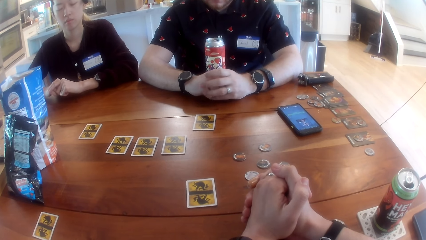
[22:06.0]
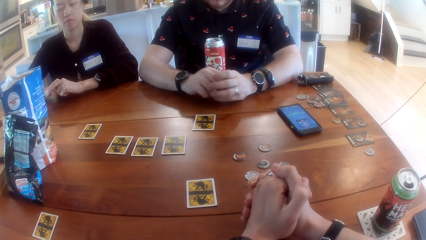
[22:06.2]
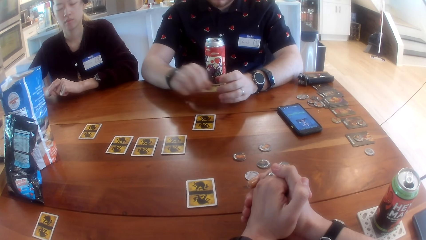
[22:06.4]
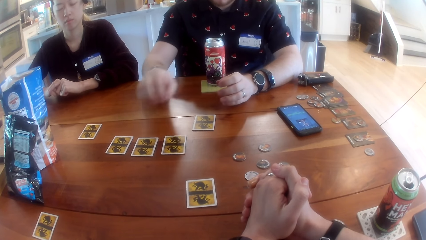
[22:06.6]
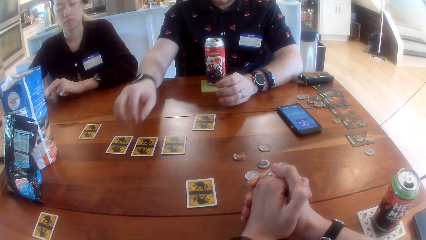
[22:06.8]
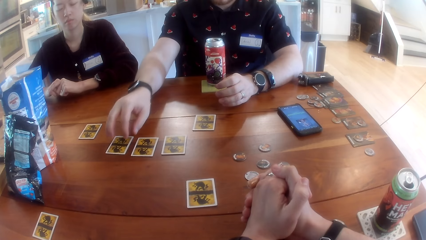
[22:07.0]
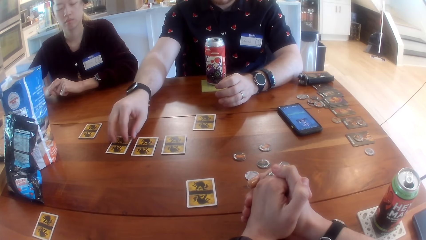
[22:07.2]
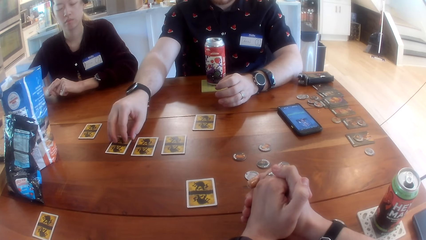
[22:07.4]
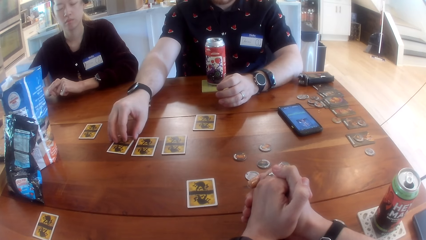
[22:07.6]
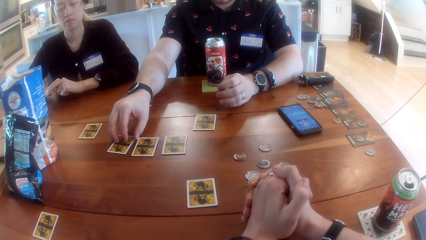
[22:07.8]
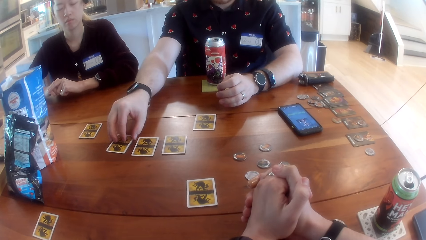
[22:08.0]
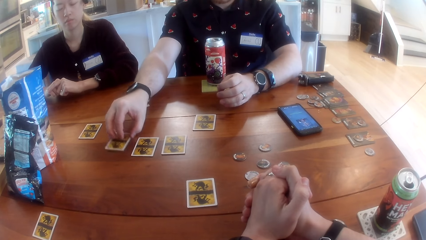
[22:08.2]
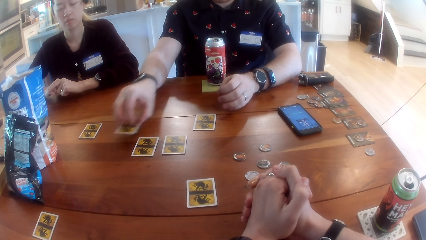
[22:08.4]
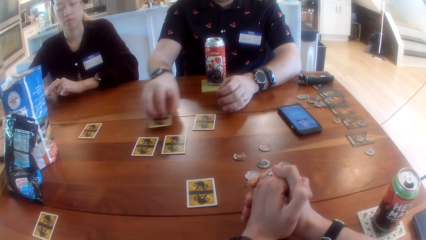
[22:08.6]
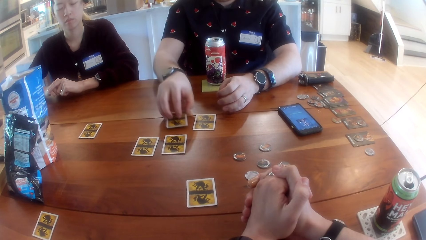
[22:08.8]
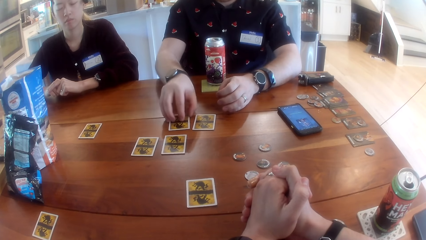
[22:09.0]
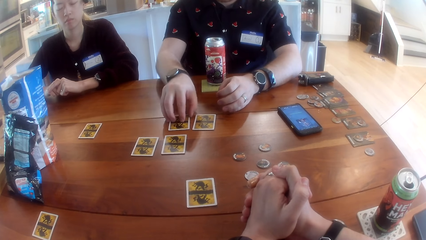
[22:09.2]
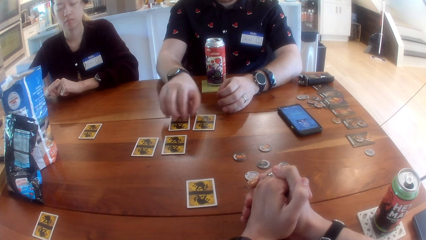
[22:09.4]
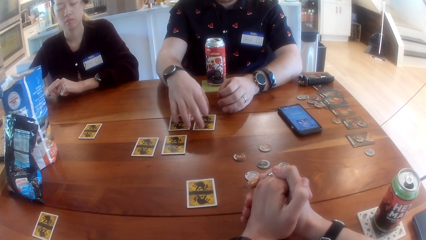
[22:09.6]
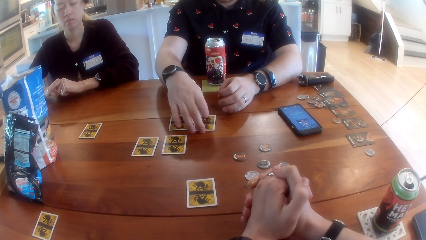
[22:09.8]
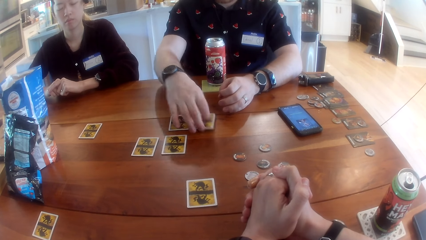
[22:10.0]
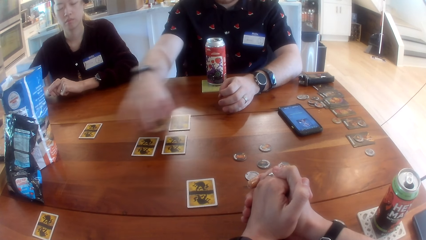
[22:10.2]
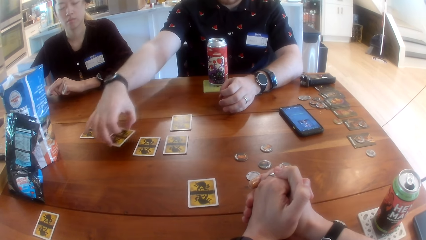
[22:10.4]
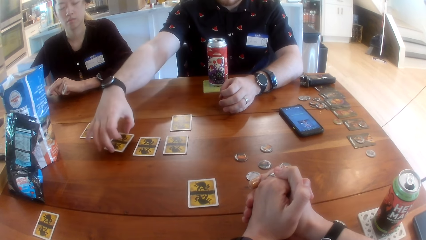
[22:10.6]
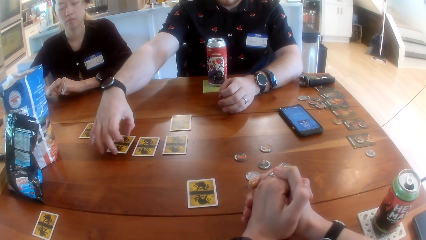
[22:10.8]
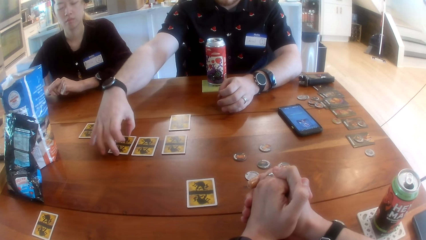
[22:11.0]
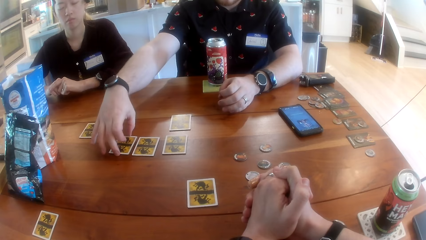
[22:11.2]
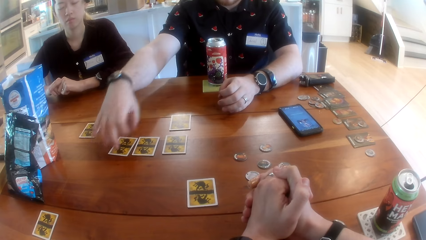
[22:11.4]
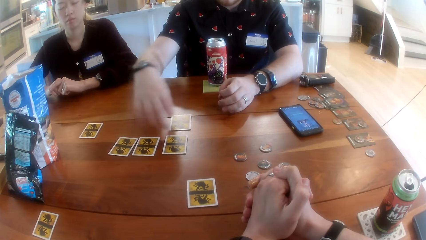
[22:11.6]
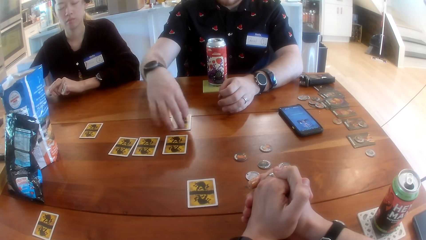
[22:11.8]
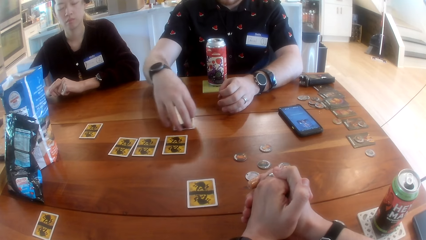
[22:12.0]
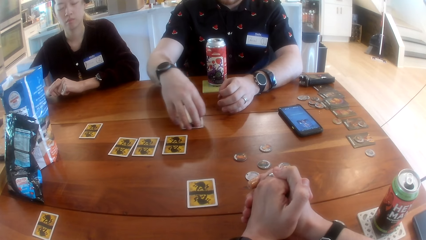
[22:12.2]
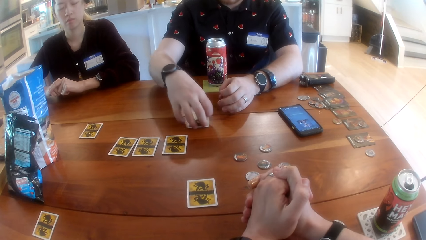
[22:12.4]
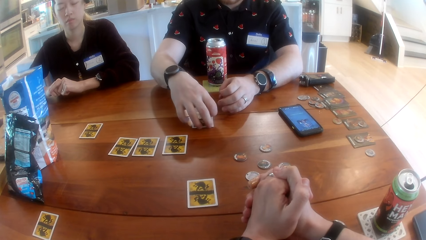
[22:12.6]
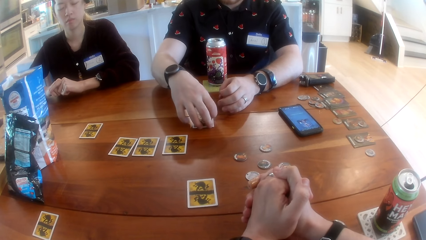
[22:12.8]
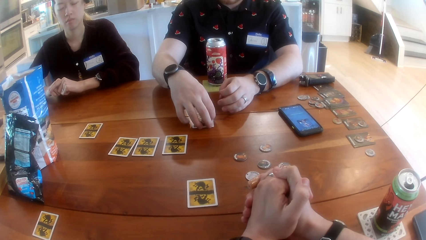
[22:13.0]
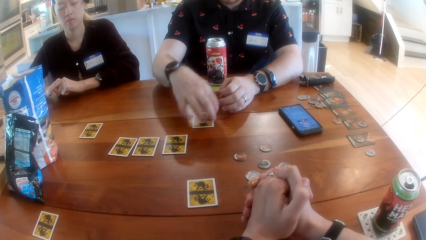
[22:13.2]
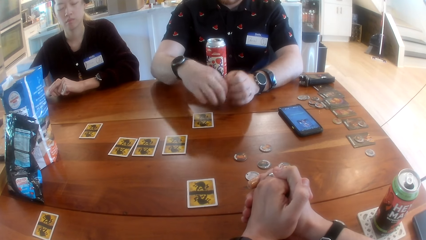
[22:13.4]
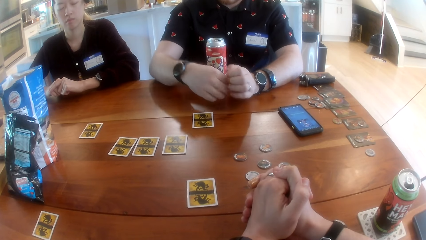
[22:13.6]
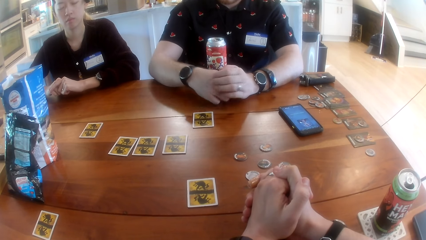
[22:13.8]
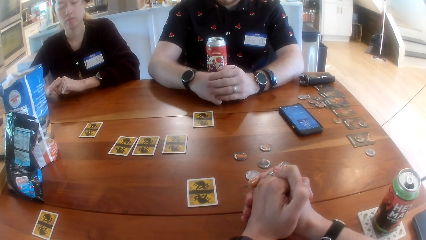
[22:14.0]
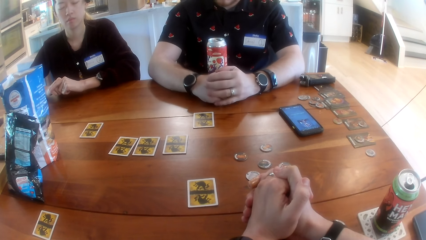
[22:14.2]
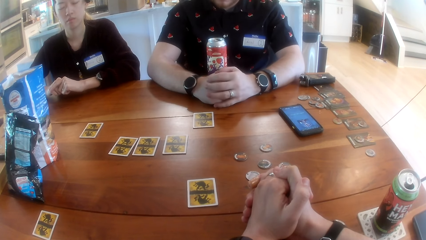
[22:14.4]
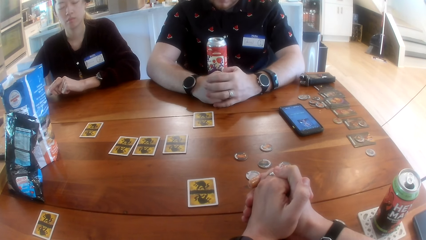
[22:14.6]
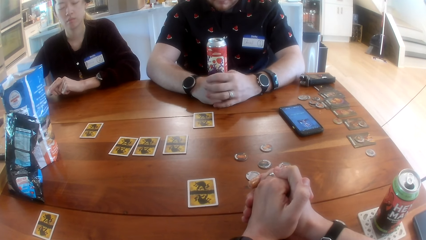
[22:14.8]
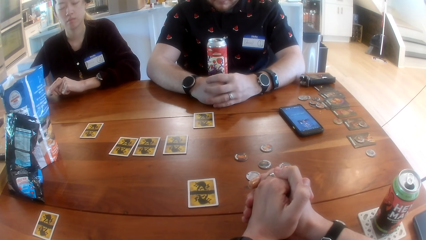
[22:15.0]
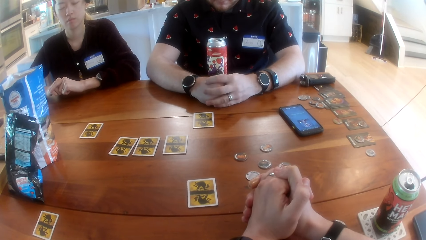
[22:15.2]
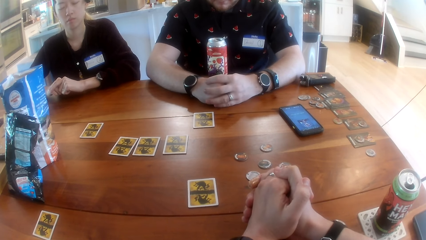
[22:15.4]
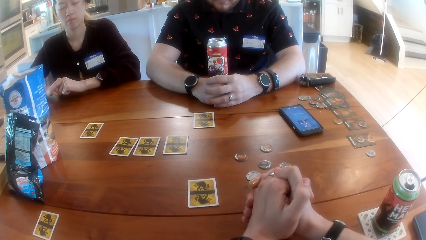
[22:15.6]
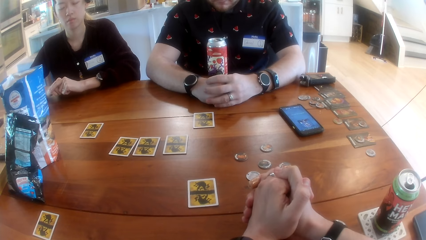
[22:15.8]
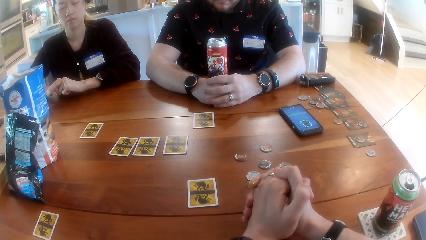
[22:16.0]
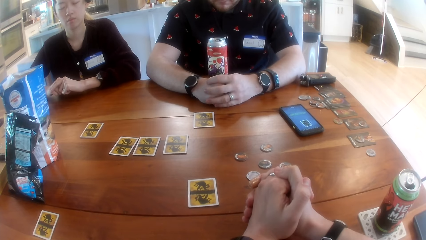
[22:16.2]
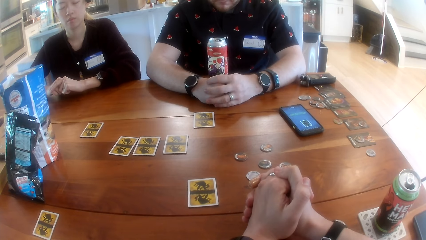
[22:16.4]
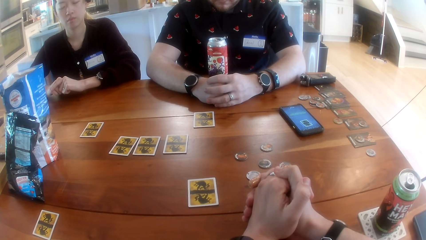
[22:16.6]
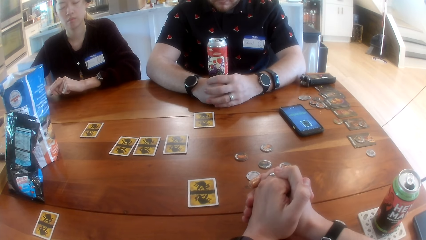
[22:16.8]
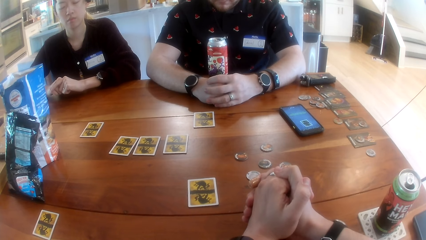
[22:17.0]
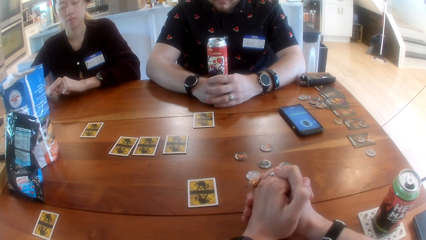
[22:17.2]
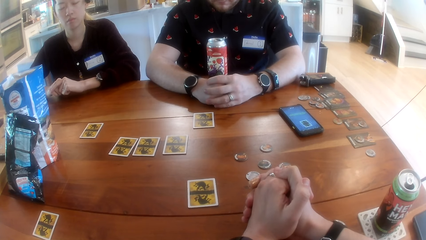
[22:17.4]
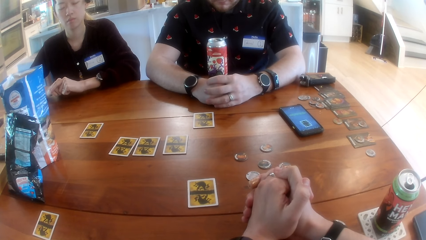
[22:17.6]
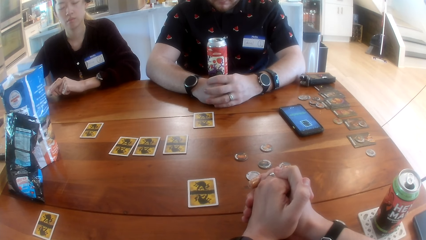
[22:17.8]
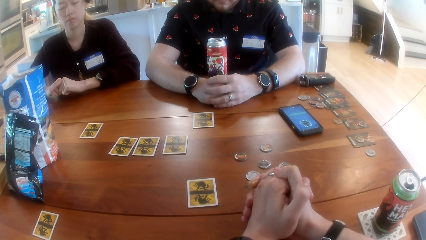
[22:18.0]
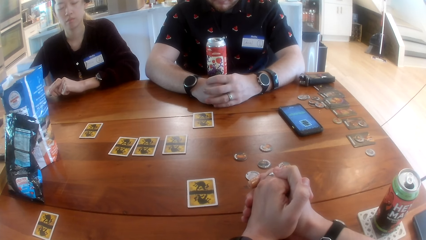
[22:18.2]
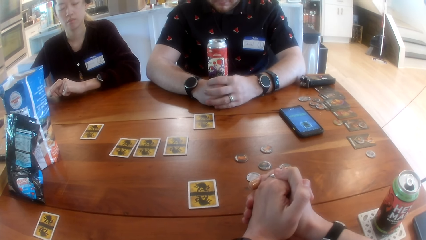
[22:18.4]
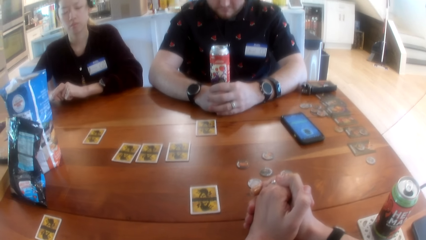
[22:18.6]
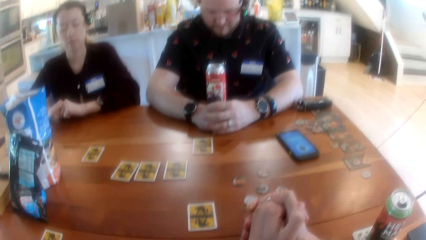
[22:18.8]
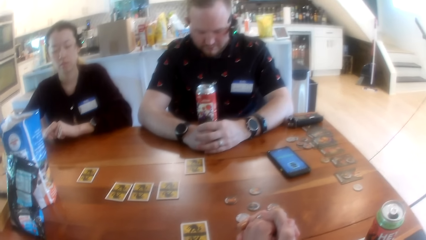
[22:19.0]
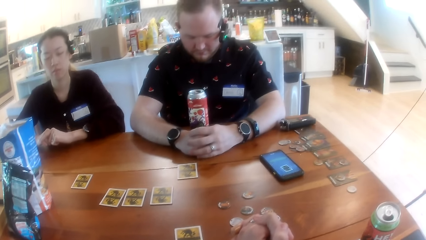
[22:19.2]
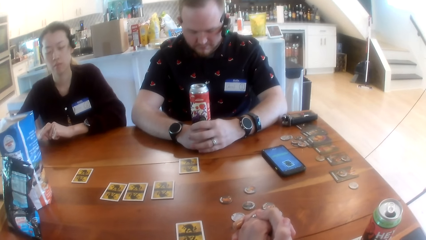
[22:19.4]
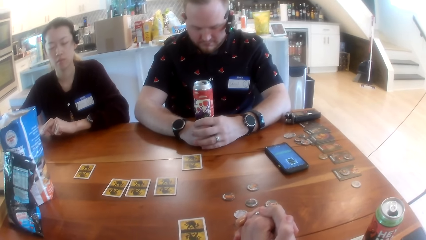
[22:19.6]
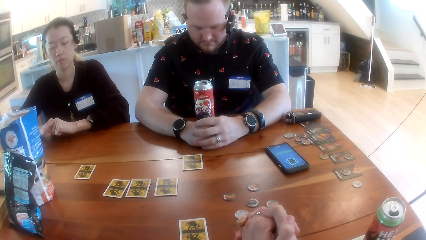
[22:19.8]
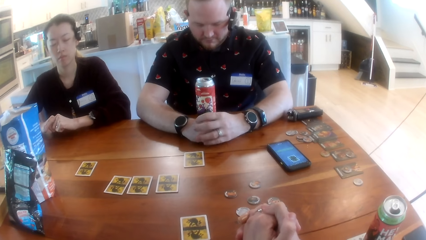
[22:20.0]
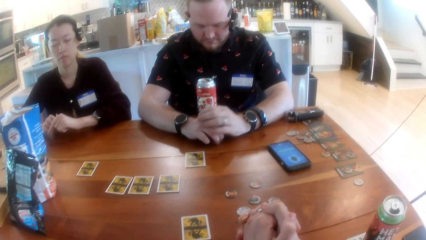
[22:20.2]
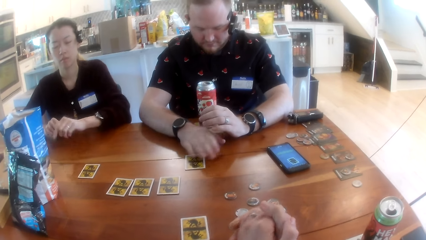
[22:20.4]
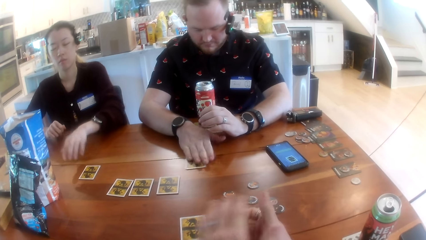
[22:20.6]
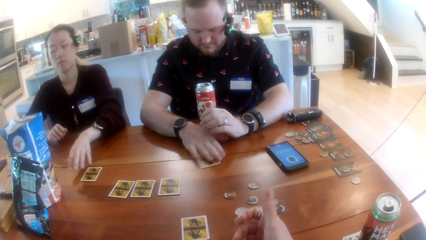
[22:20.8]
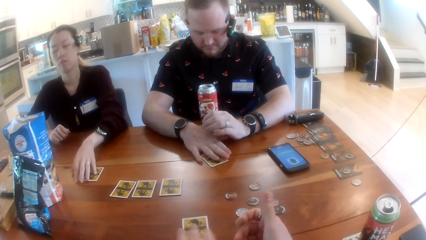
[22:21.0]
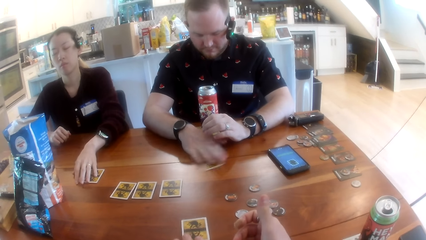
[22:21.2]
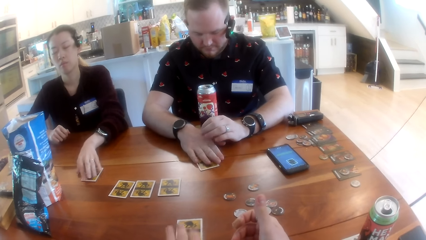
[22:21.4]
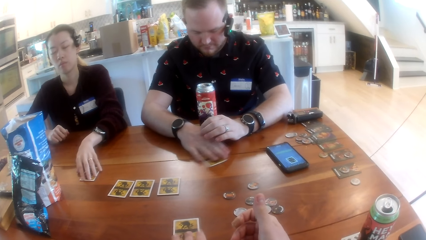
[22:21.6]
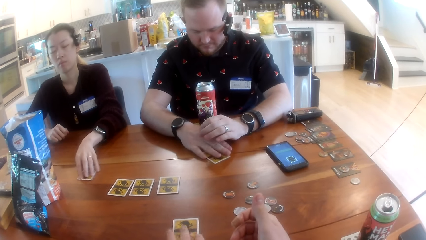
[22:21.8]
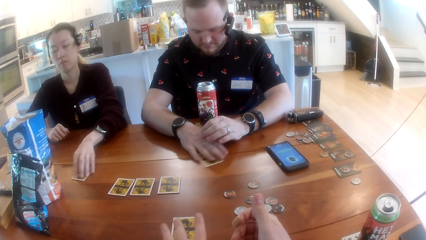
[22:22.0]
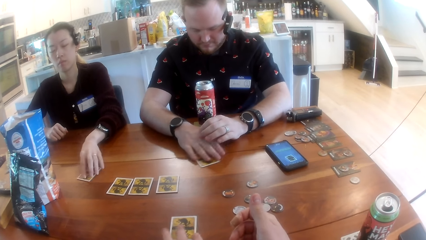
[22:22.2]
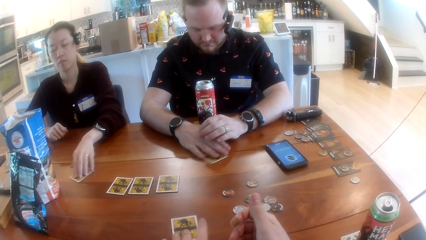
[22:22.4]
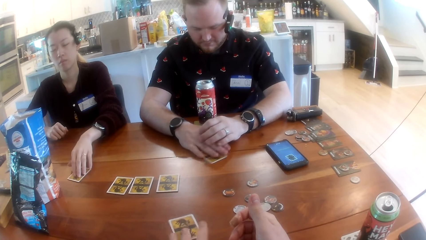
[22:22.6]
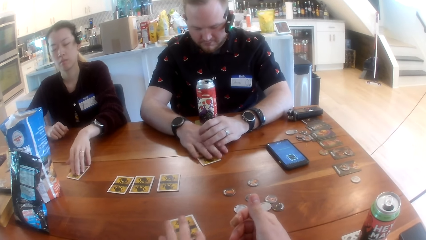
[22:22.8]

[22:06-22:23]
A man picks up the card. The man repositions the cards on the table with his right hand. The man plays the One Night Werewolf and pushes the card. The man moves the card on the table with his right hand. The camera wearer moves the card on the table with his left hand. A woman moves the card on the table with her left hand. The man shakes the card.
